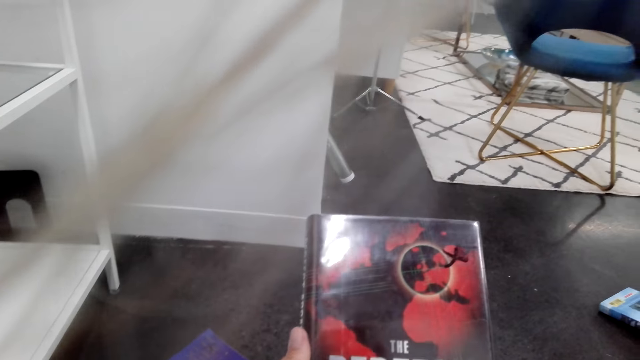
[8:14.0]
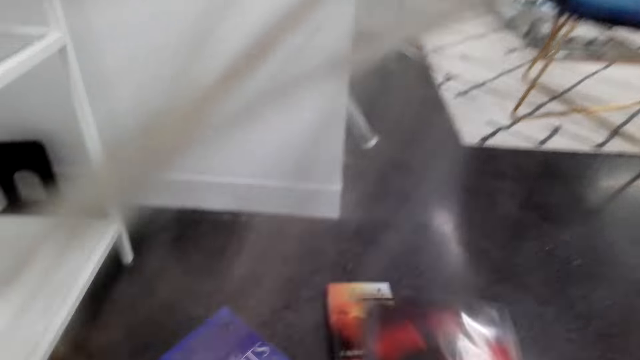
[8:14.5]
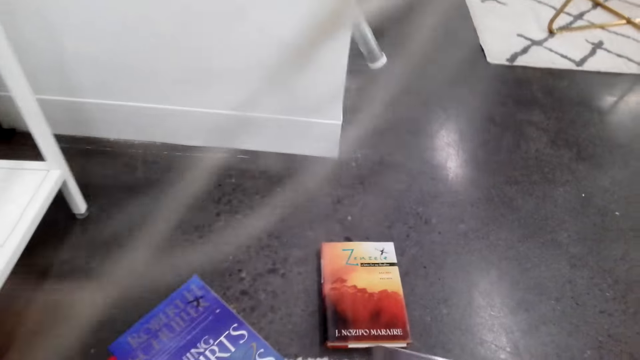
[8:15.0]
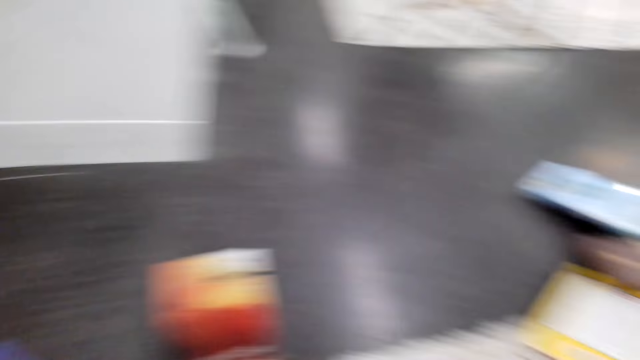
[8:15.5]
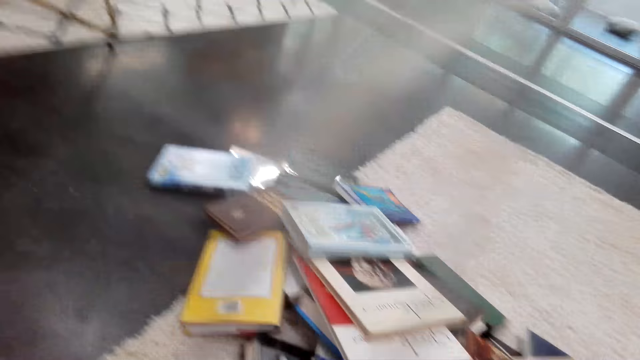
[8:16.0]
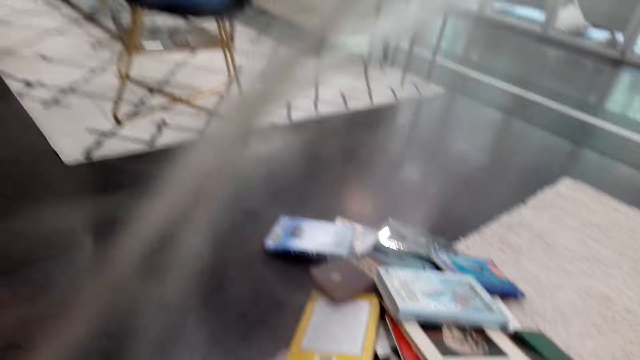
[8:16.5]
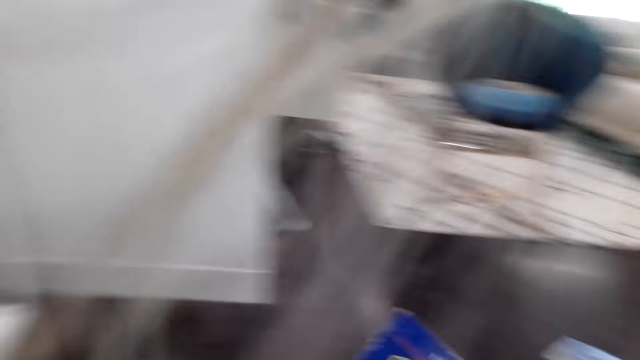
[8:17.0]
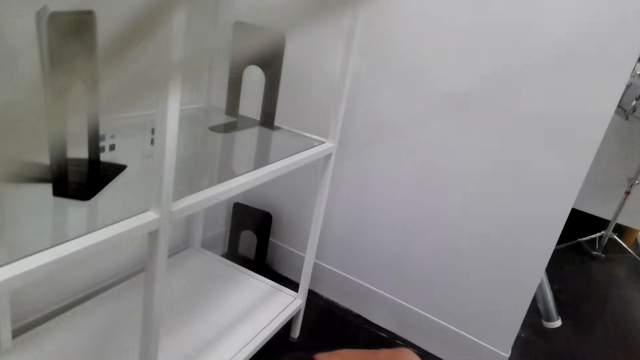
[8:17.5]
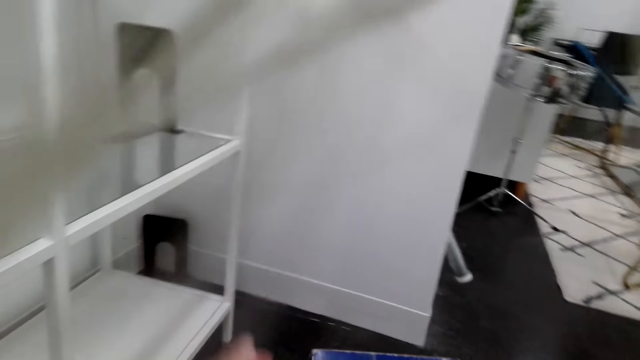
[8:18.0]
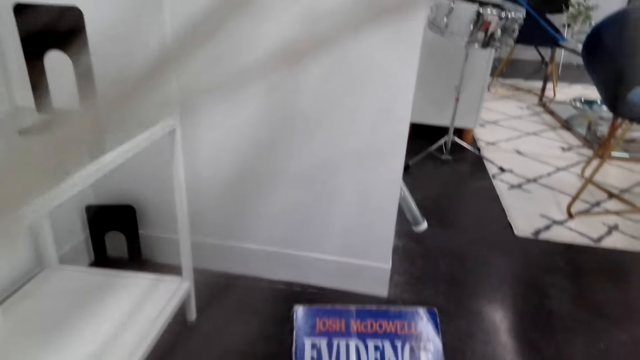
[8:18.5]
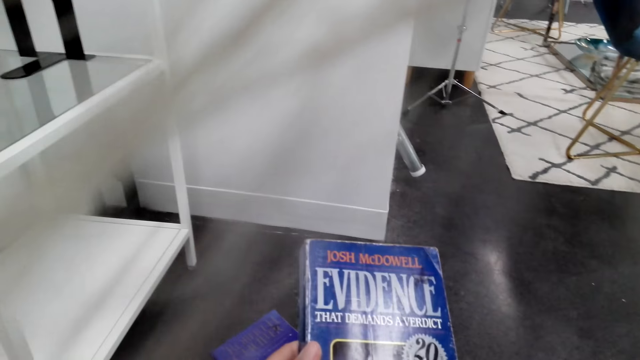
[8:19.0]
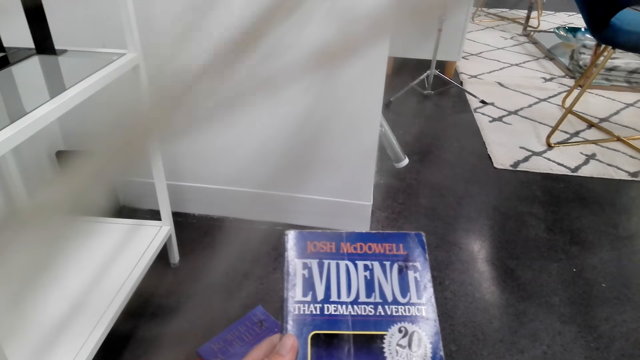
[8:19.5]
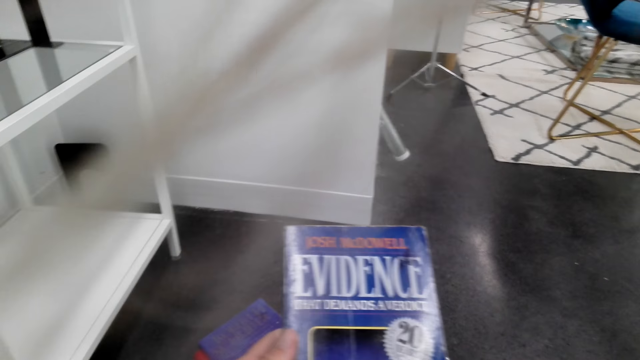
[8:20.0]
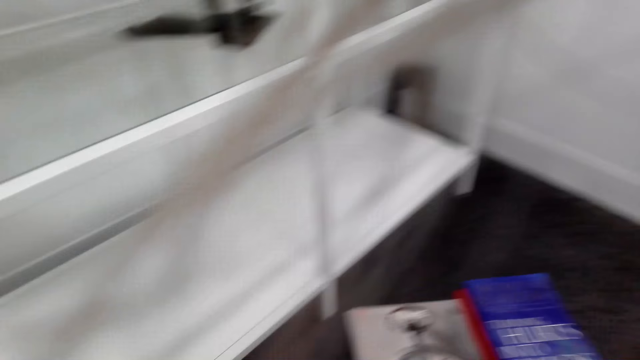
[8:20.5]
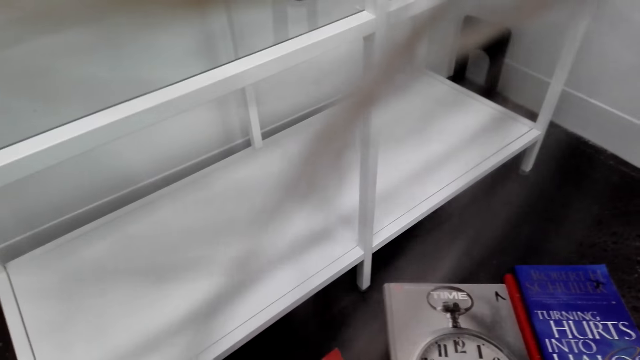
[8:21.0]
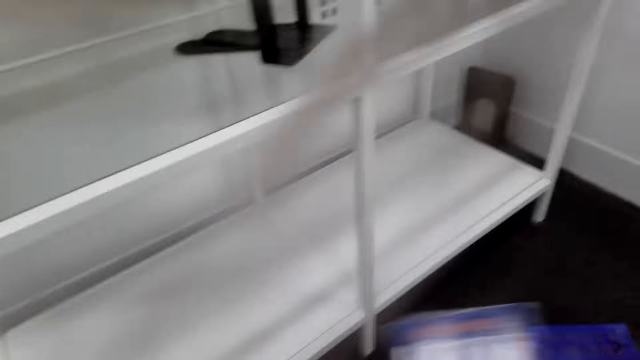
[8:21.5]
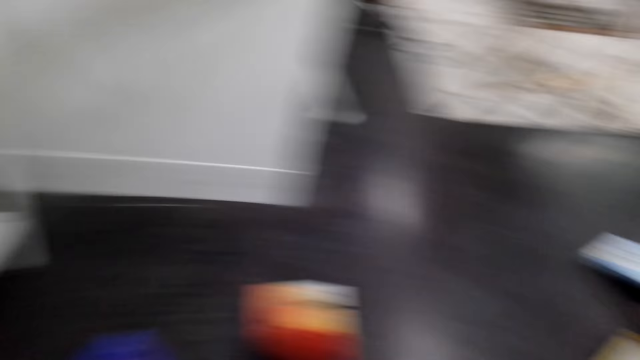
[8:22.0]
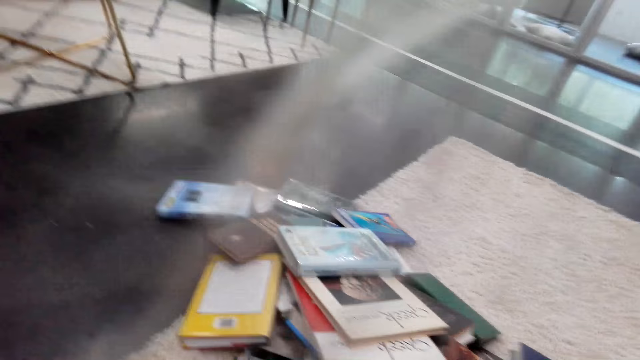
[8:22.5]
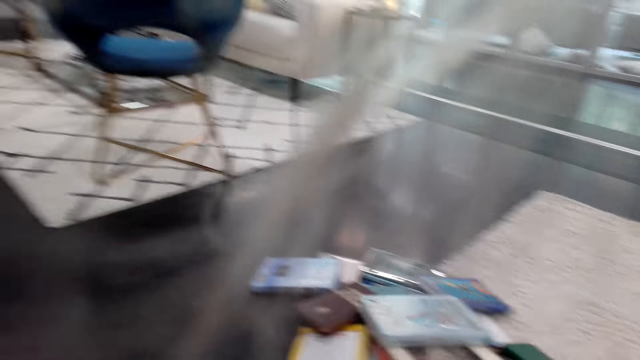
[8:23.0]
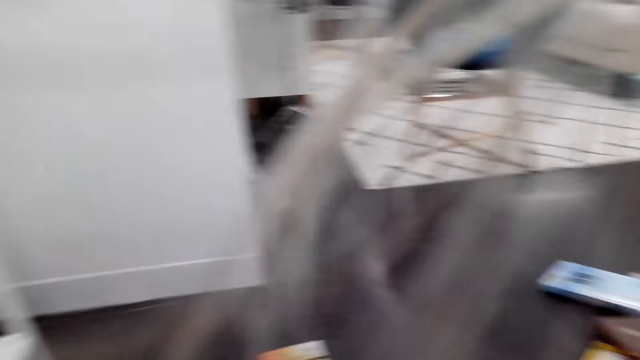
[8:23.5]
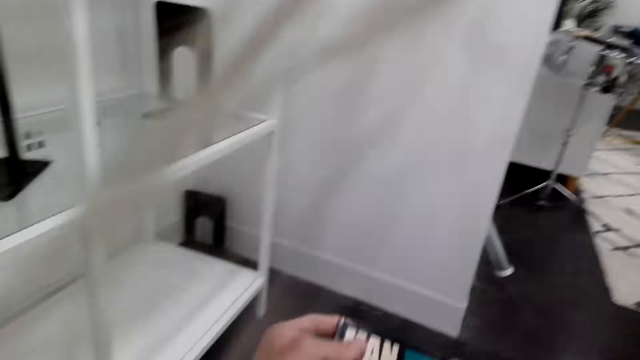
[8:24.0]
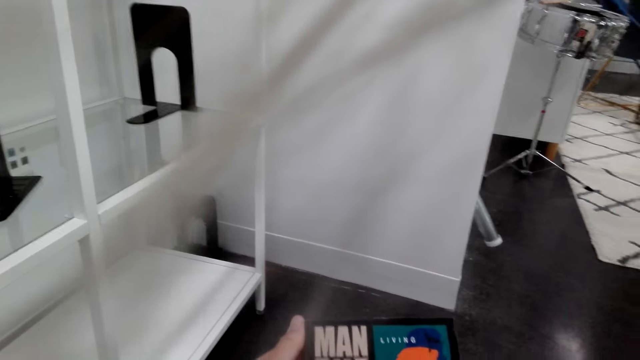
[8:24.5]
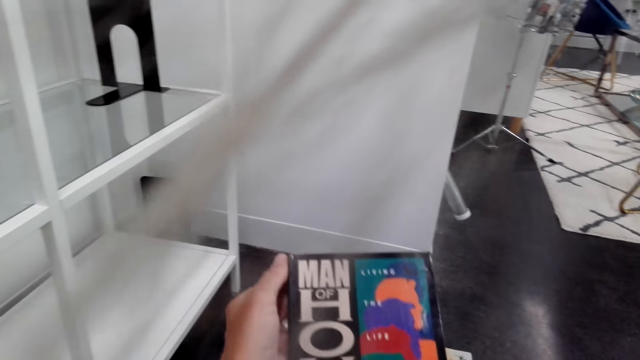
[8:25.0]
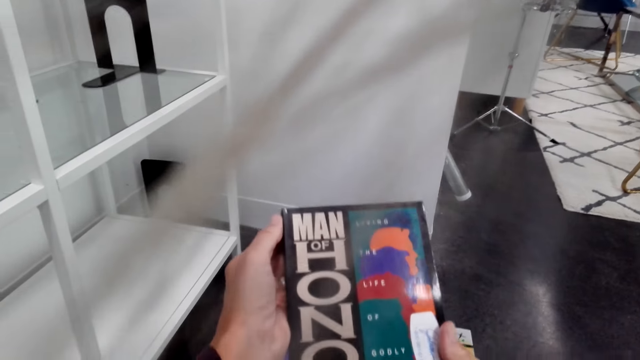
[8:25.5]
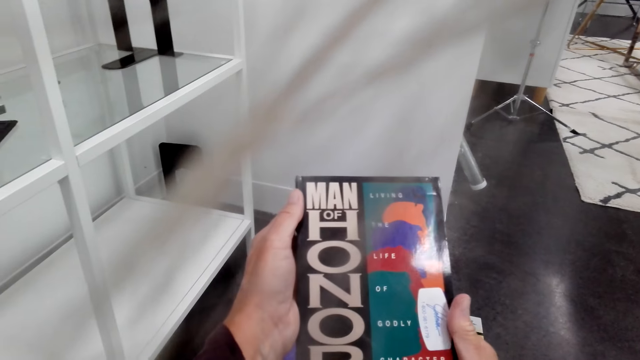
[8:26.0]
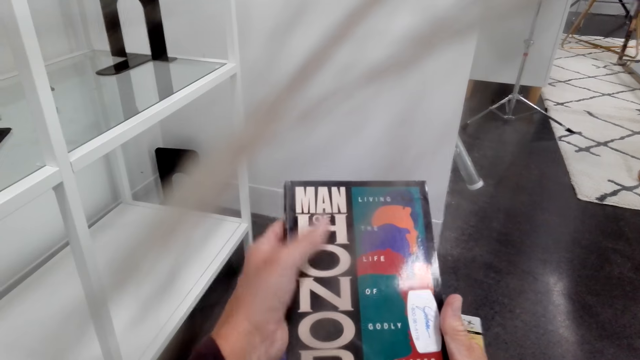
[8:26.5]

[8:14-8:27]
The camera wearer holds a book. They check the novel, place the novel on the floor, pick up a novel and check the novel. They carry another book. They look around the shelf, drop the novel on the floor and move about. They pick up a novel, check the novel and hold a book.

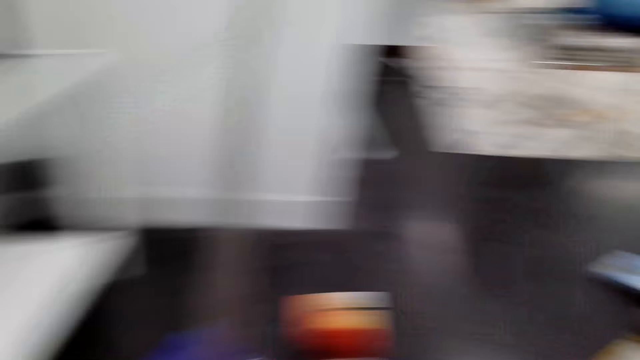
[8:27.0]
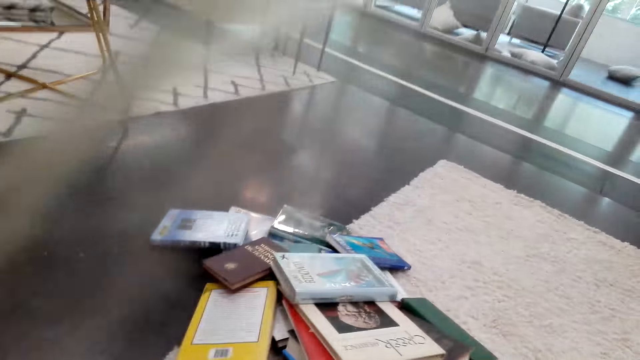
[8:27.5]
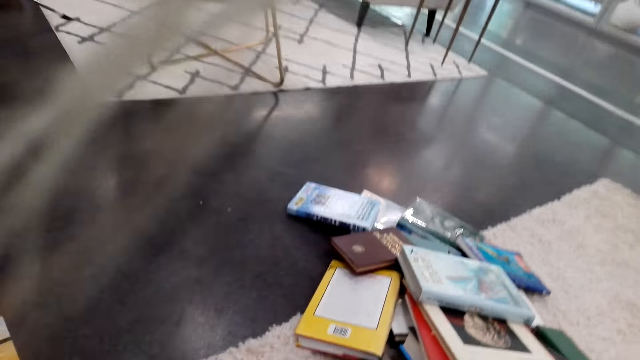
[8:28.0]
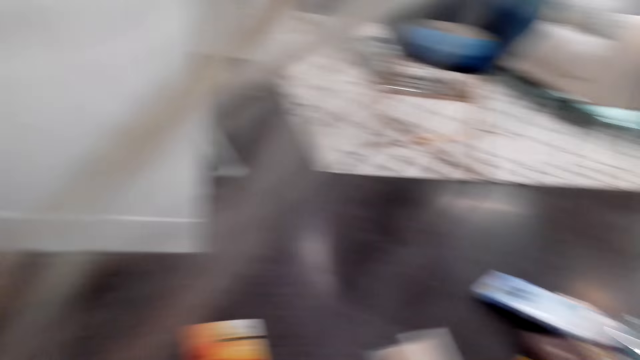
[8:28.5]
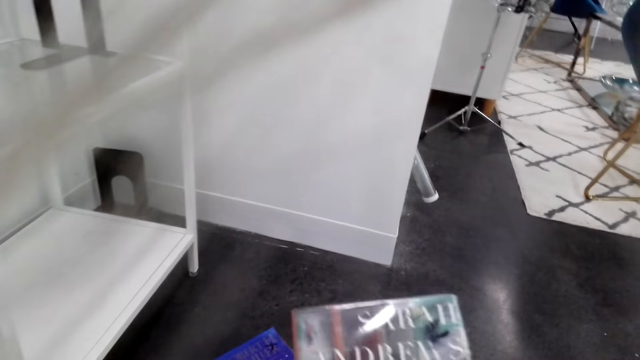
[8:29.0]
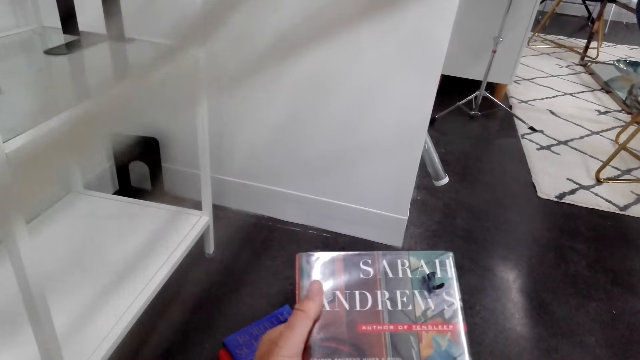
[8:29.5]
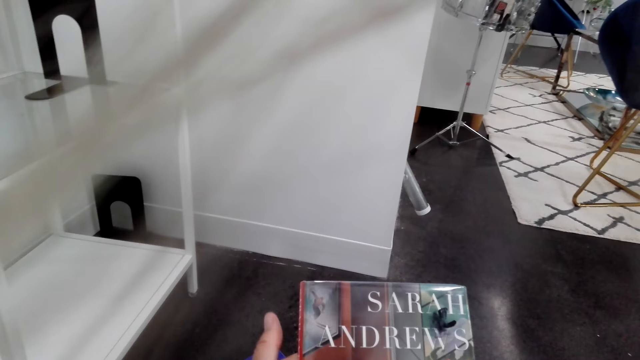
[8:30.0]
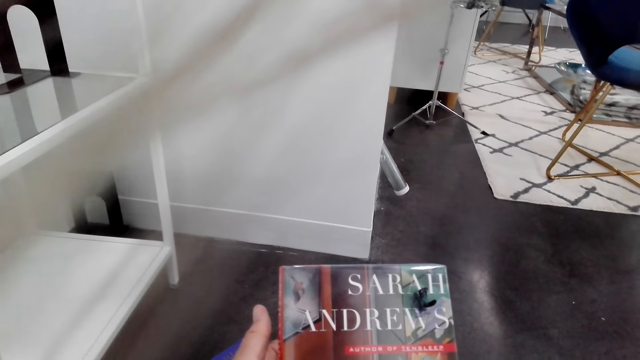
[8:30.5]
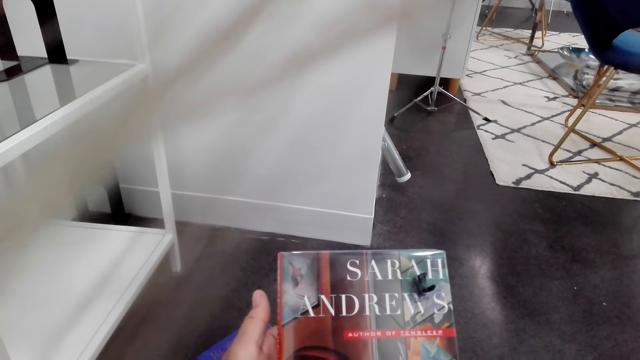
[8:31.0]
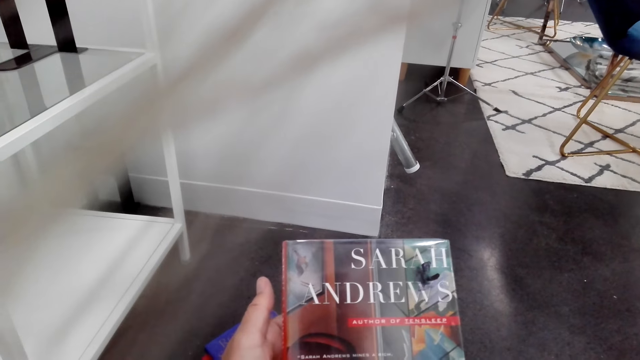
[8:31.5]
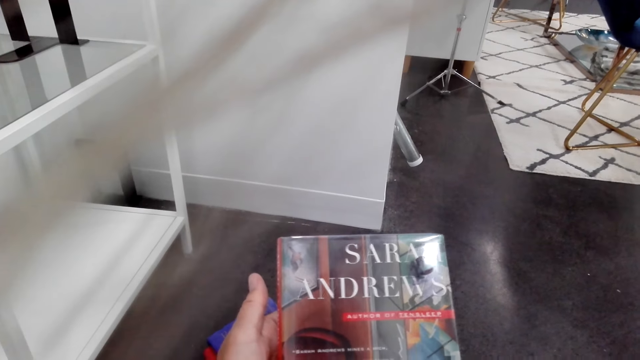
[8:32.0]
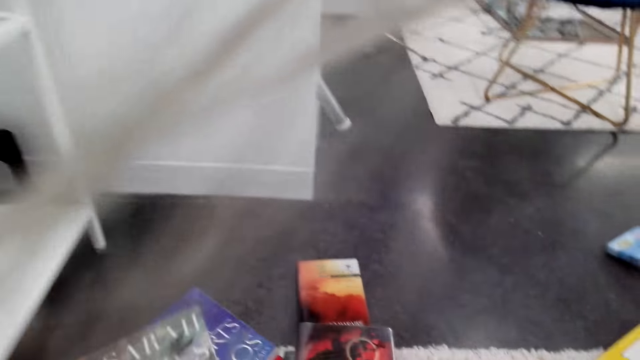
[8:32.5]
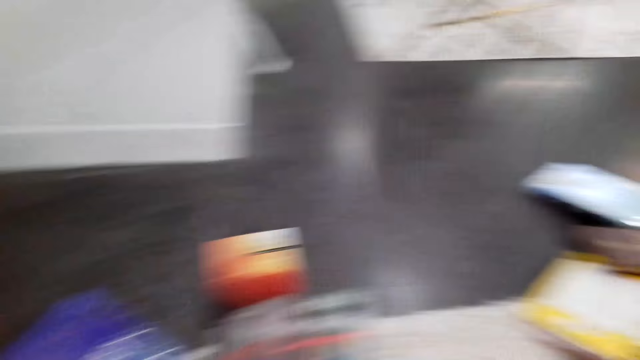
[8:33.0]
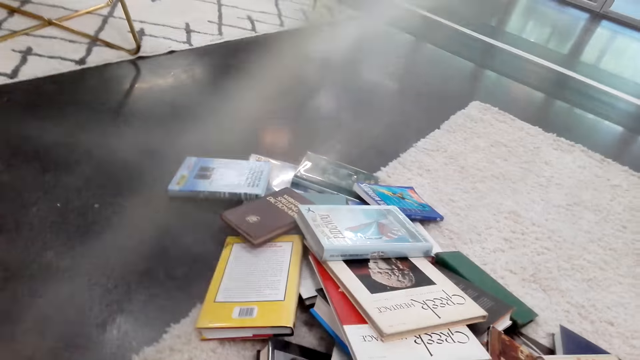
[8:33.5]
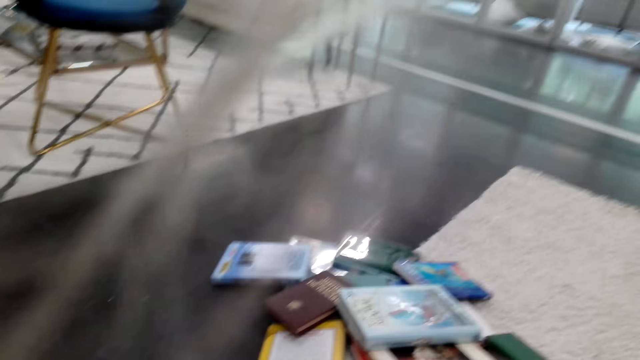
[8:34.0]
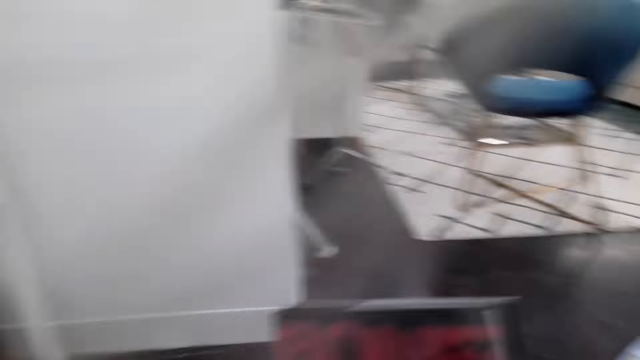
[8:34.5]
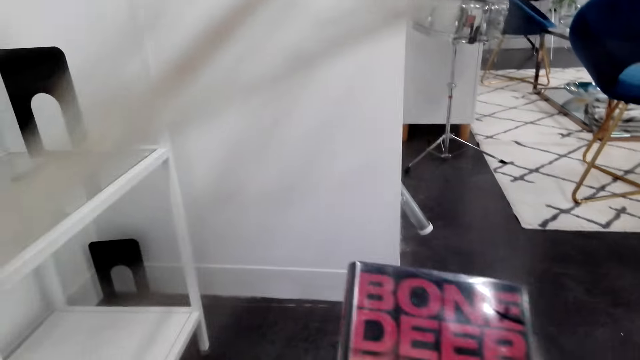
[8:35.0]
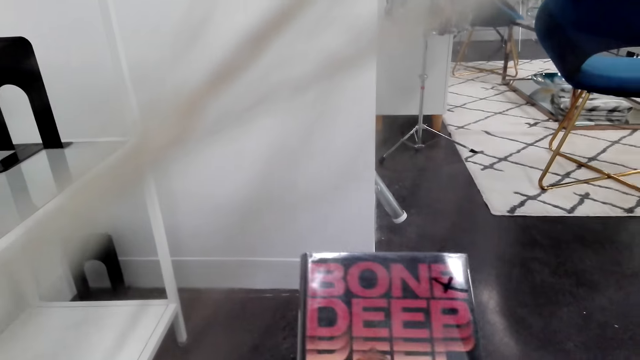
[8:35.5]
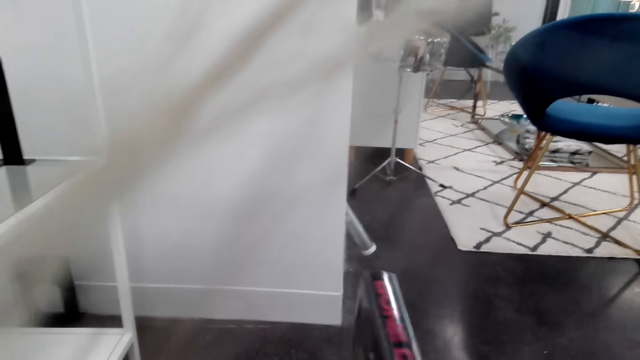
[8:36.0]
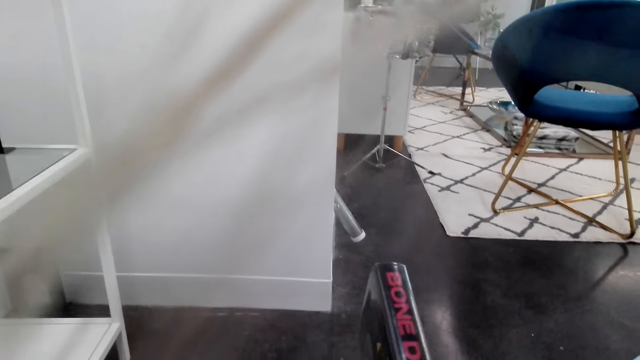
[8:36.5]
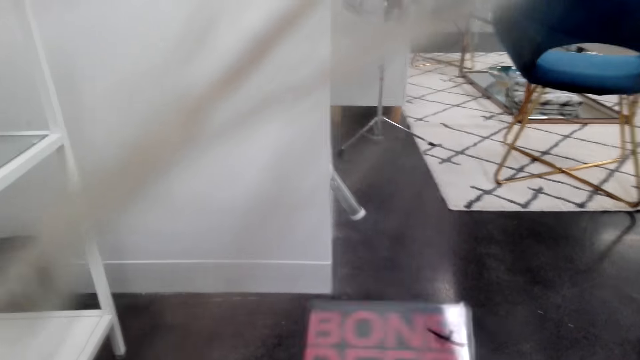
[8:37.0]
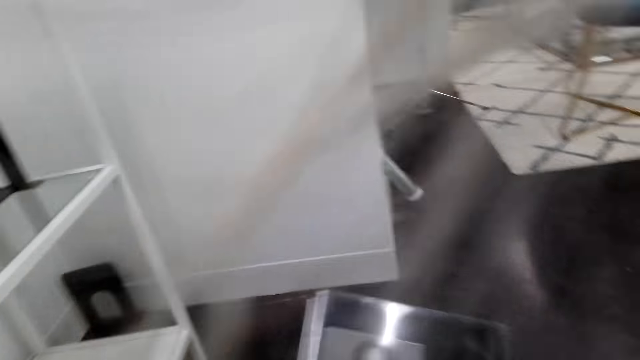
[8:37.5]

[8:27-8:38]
The camera wearer drops the novel on the floor. They pick up a novel and check the novel. They drop the novel on the floor among others. They pick up a novel, check the novel and hold another book.
